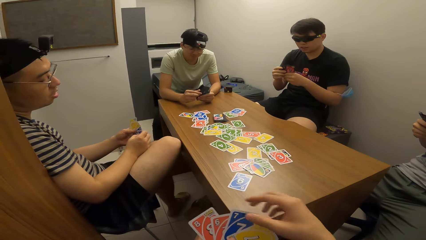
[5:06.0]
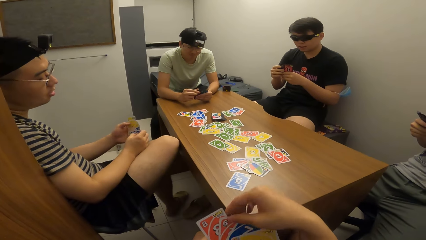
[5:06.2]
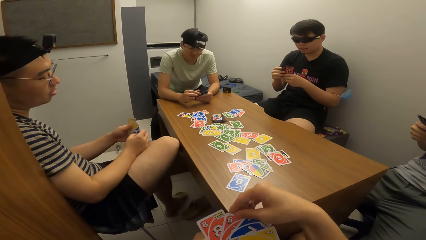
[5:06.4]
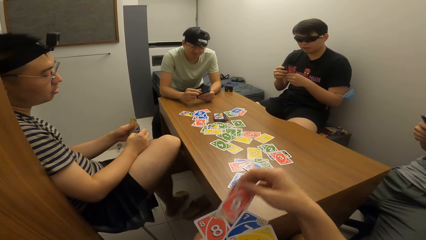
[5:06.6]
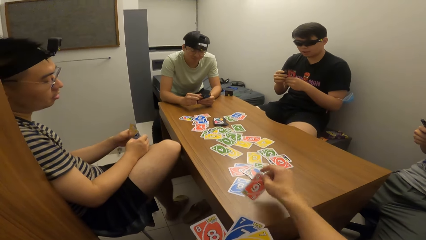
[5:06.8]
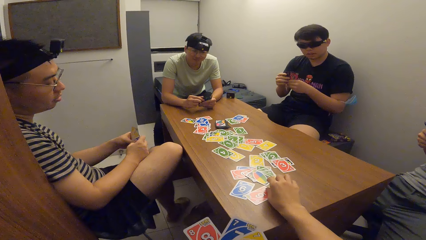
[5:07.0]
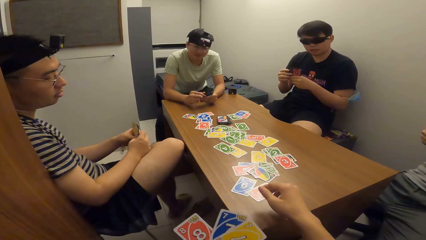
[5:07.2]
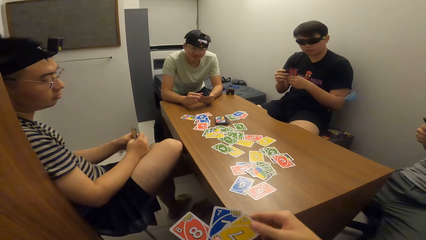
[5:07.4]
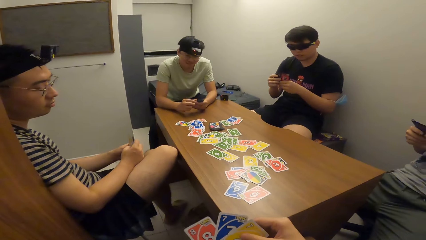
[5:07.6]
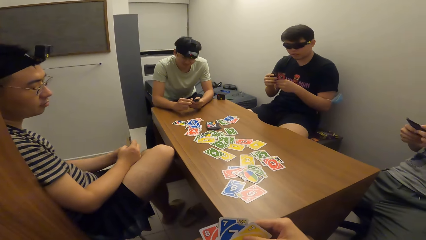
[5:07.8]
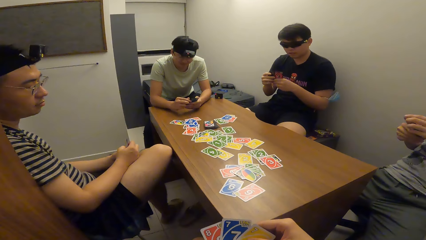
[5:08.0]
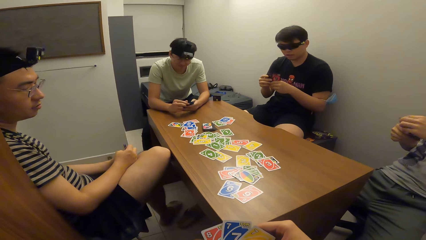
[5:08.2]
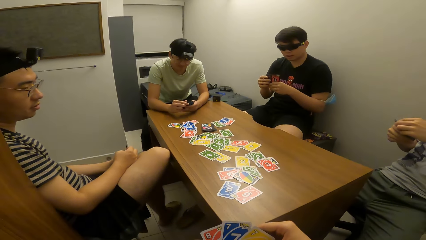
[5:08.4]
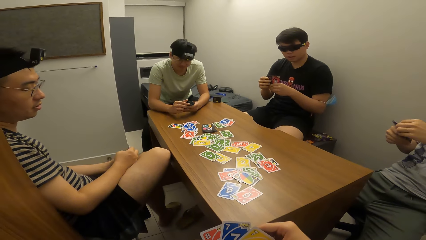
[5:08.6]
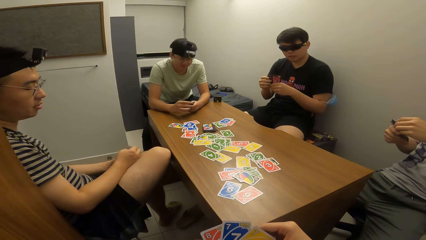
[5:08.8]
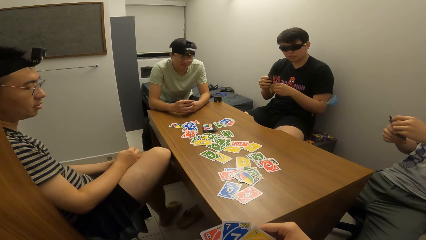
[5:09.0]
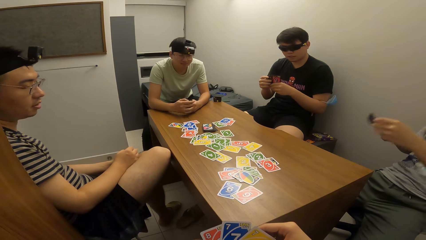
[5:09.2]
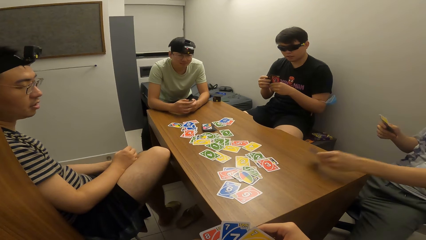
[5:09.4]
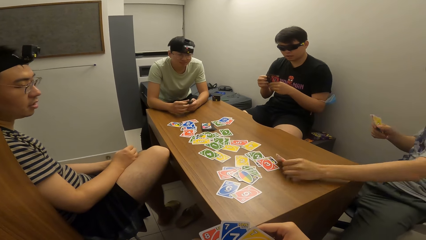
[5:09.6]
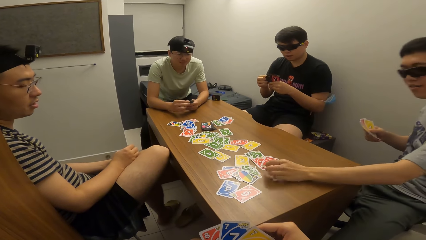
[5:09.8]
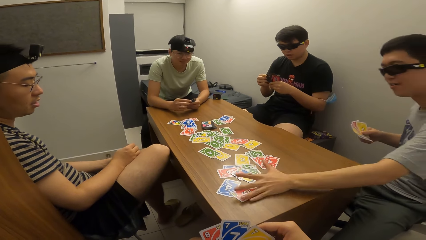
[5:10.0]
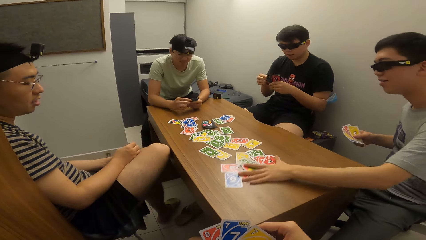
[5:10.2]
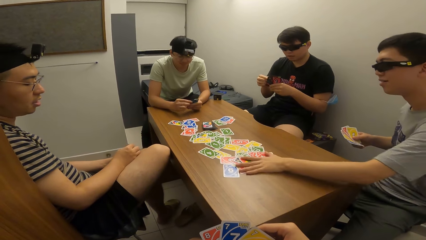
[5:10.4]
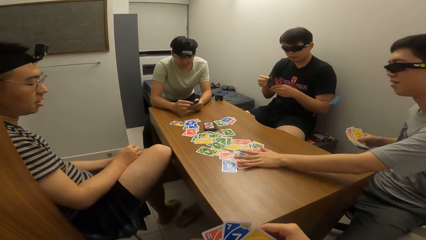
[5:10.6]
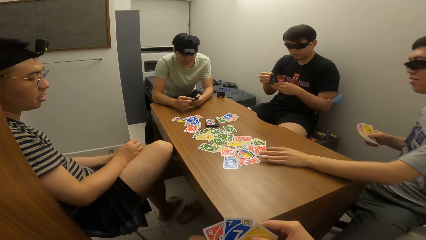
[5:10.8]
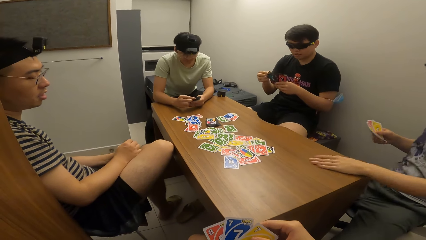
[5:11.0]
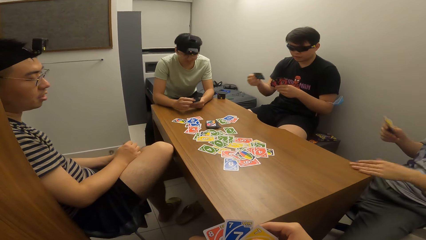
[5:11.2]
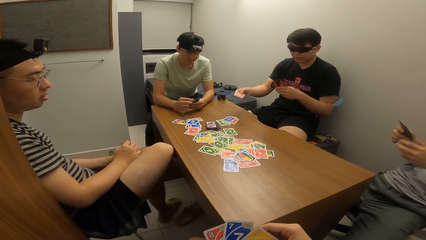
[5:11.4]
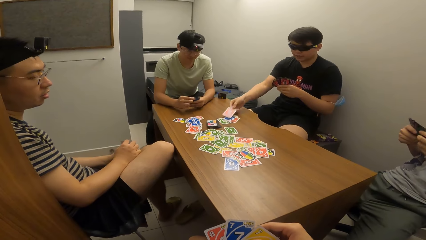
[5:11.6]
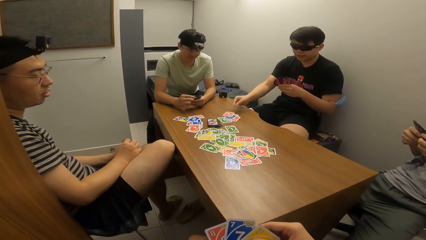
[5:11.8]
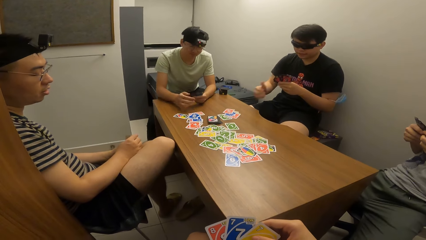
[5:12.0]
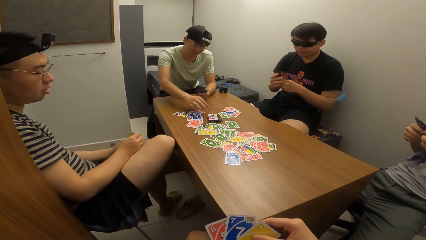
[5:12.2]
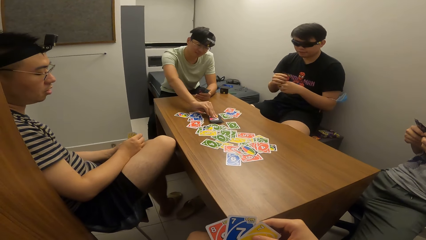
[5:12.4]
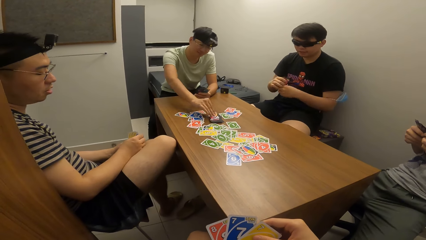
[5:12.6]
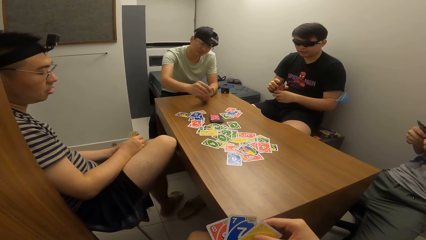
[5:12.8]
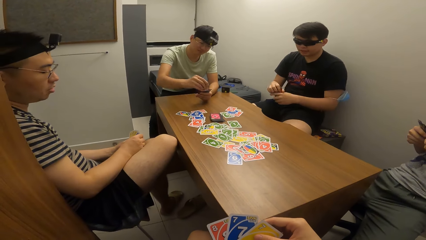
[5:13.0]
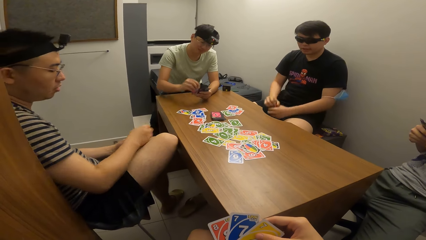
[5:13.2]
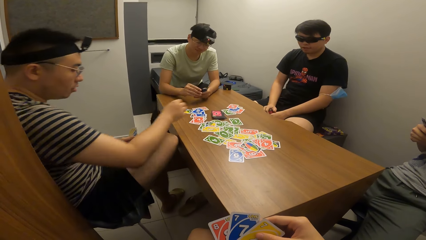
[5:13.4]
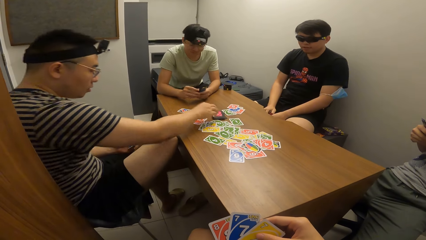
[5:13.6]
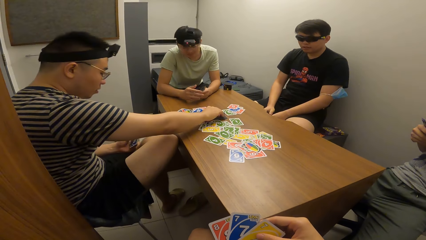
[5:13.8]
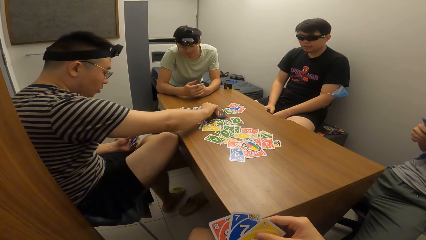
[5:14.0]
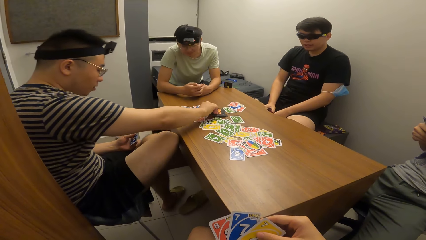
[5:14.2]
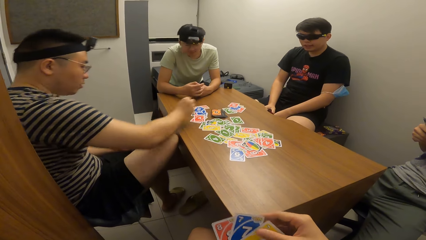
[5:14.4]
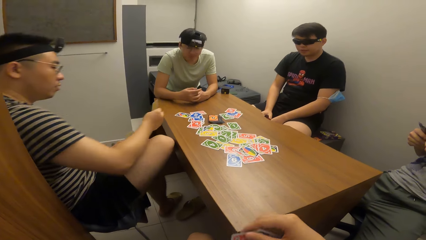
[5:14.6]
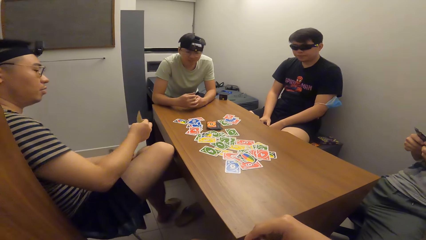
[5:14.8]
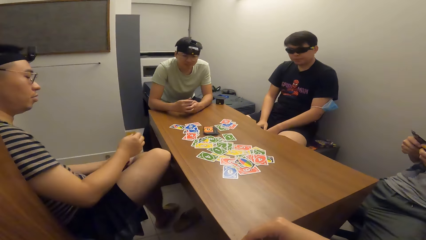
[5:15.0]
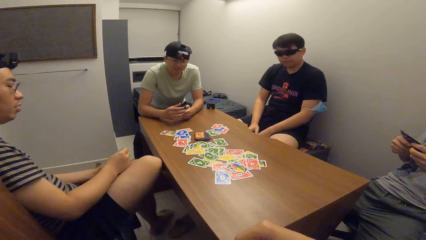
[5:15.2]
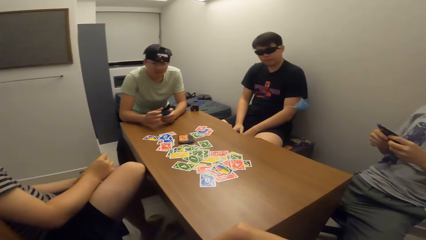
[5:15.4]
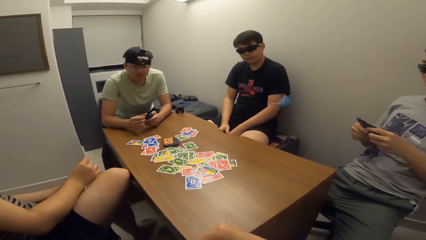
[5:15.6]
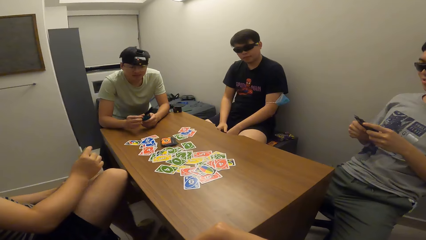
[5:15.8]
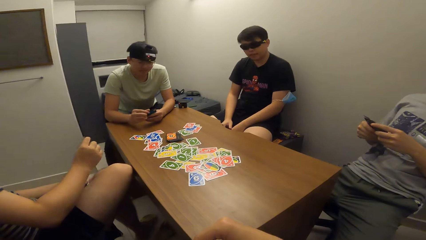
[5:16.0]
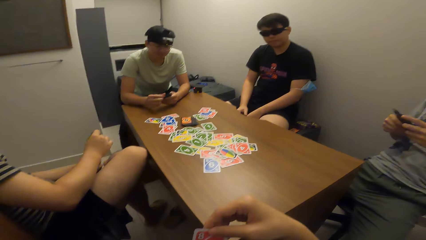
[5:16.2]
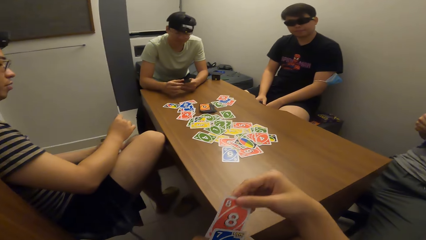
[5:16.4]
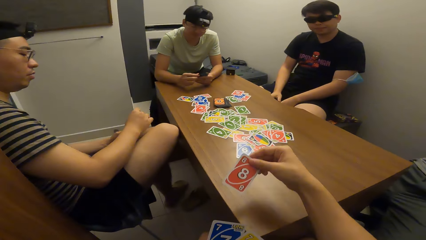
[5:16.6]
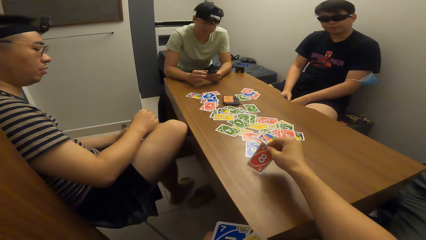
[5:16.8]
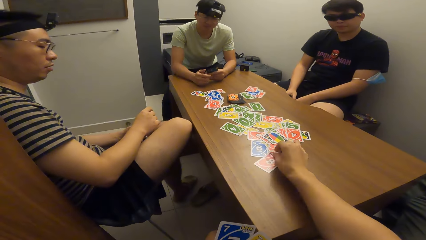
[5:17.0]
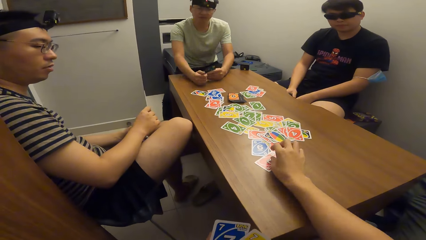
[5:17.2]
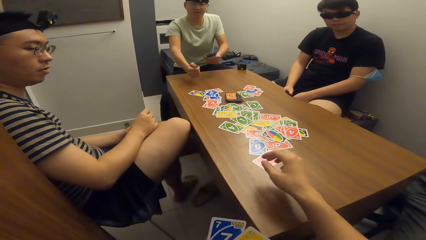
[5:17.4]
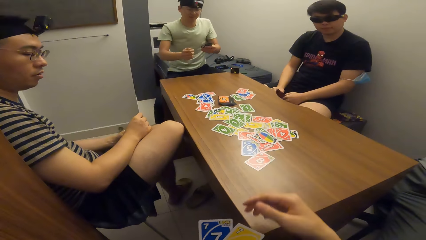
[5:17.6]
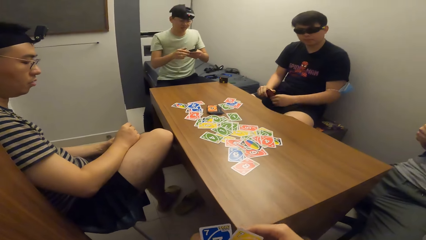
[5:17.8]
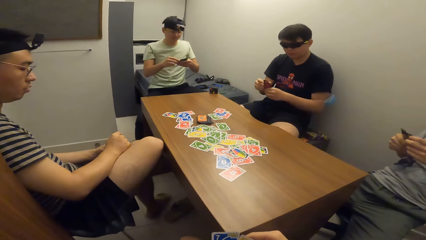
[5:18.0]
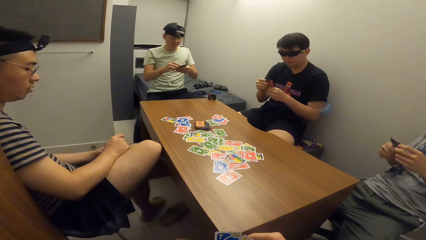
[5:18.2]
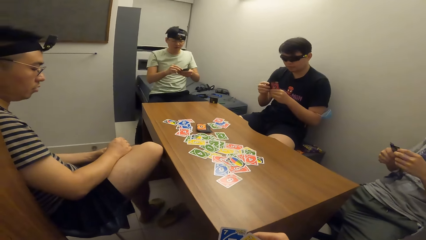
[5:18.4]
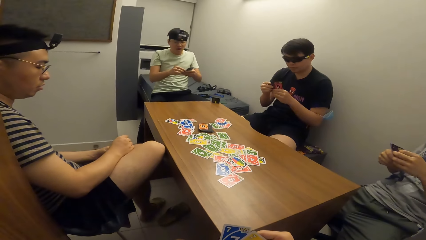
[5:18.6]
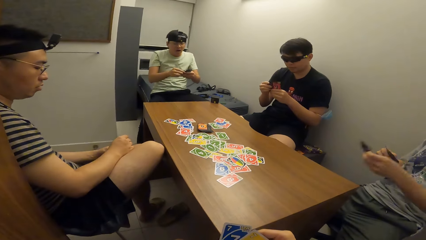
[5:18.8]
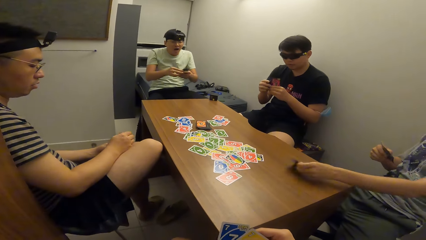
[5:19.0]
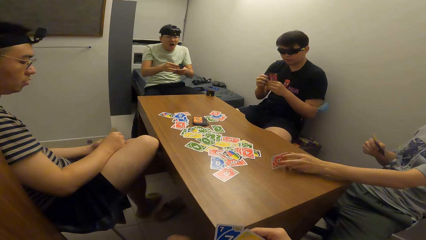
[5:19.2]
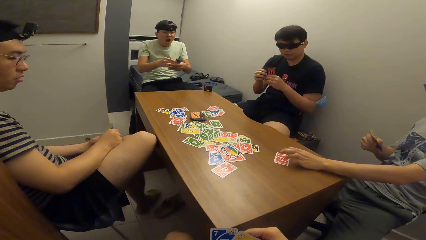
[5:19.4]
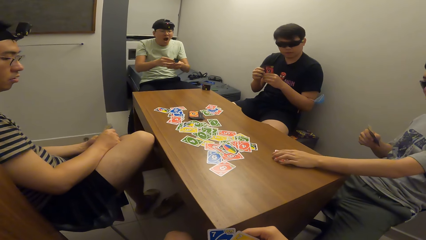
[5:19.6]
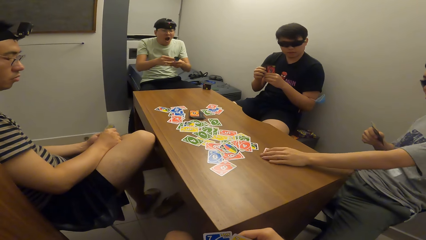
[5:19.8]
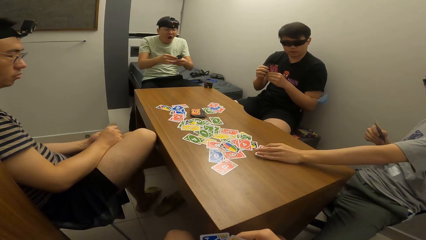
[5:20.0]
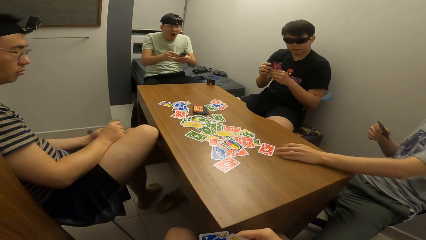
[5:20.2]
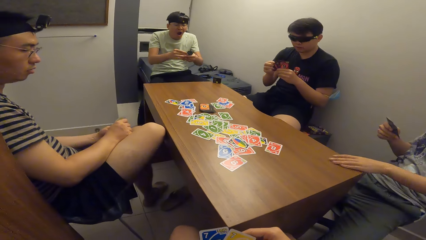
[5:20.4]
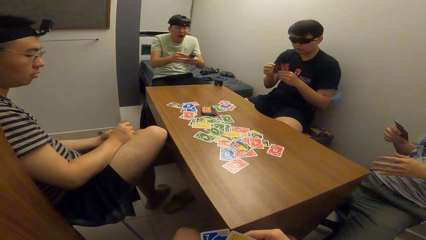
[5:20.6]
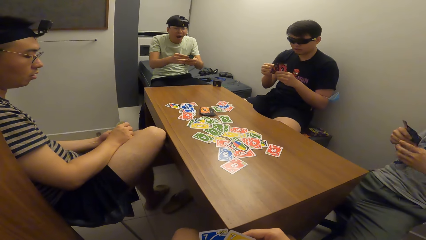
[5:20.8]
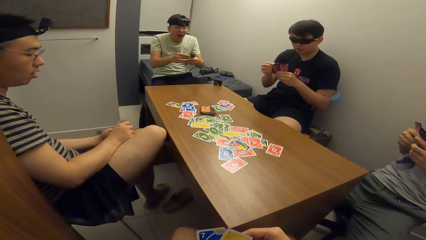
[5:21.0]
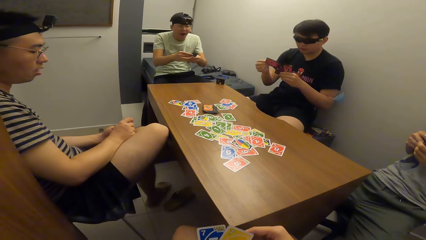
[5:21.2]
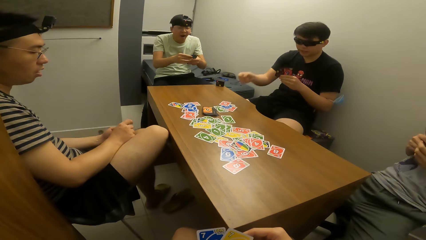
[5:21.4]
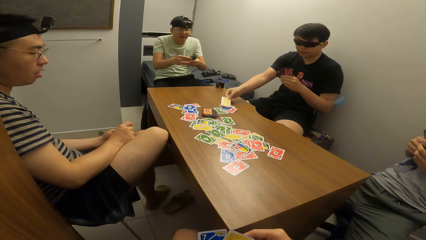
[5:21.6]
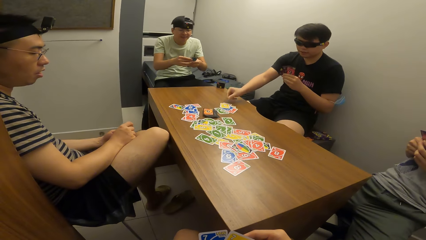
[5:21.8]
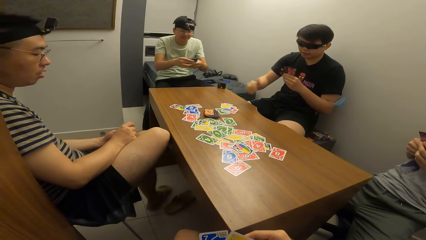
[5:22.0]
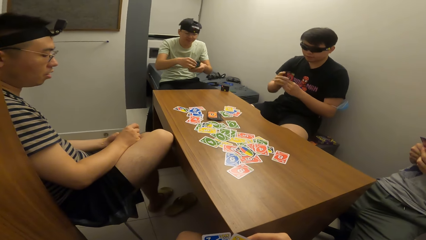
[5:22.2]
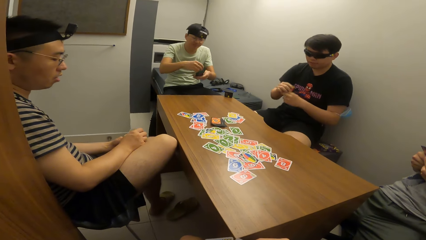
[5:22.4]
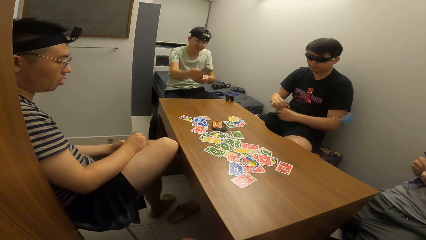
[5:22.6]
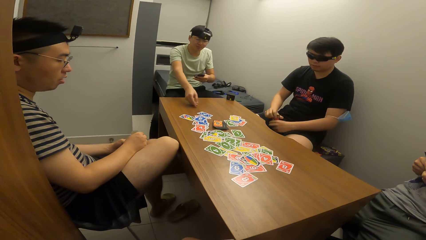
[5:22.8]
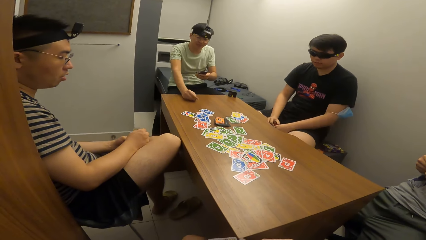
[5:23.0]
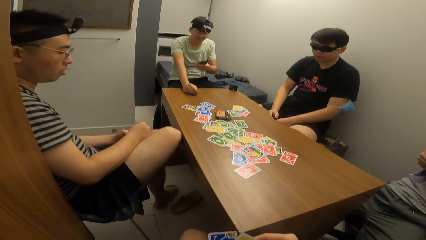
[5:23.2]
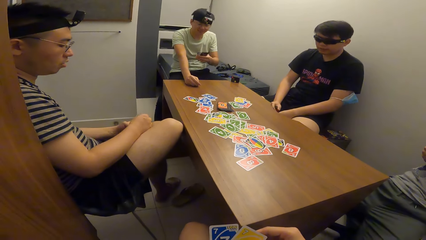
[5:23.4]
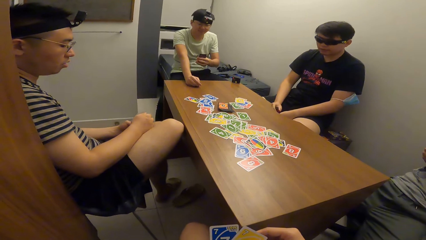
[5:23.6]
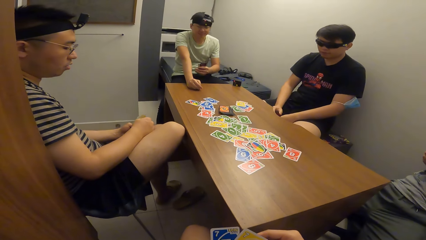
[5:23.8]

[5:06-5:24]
The camera wearer drops the playing card on the table with his right hand. A man drops the playing card on the table with his left hand. The man adjusts the playing card on the table with his left hand. Another man drops the playing card on the table with his right hand. A third man picks a playing card from the card deck on the table with his right hand. A fourth man picks a playing card from the card deck on the table with his right hand. The camera wearer drops the playing card on the table with his right hand. The first man drops the playing card on the table with his left hand. The second man drops the playing card on the table with his right hand. The third man drops the playing card on the table with his right hand.
